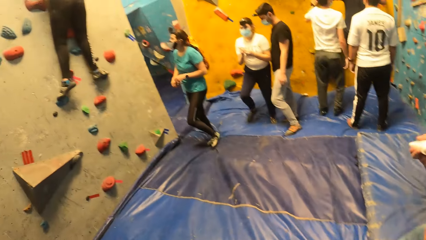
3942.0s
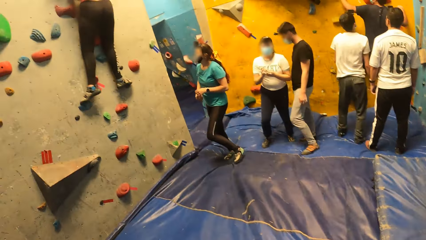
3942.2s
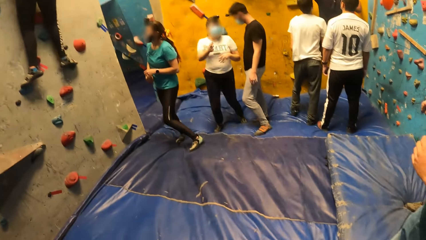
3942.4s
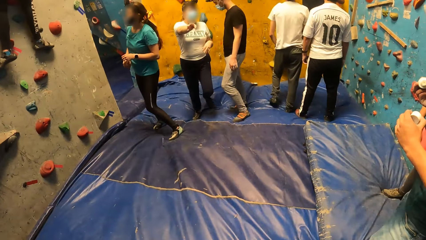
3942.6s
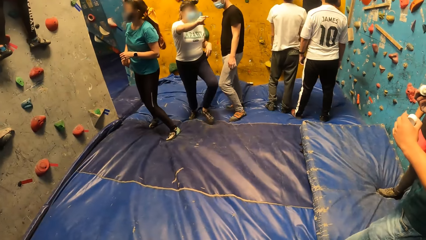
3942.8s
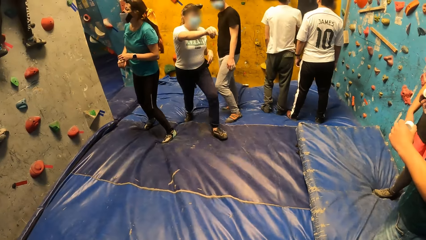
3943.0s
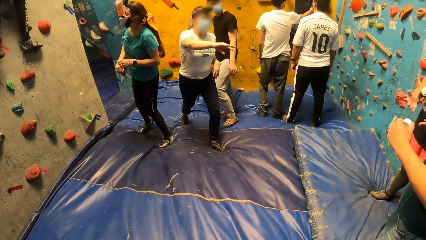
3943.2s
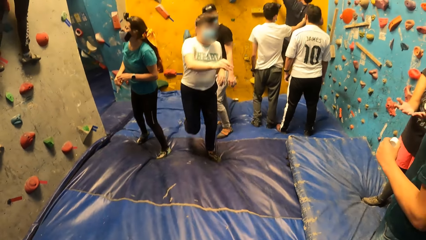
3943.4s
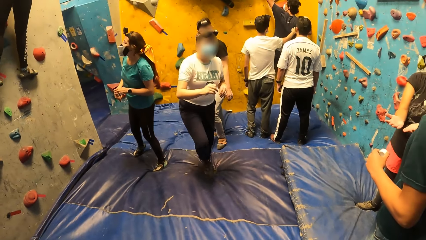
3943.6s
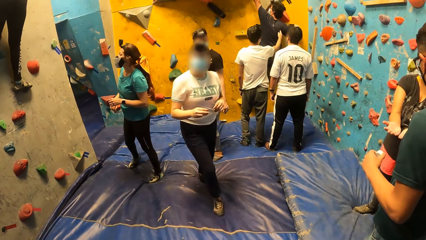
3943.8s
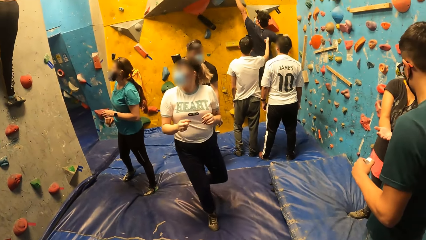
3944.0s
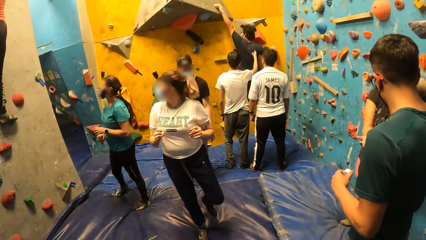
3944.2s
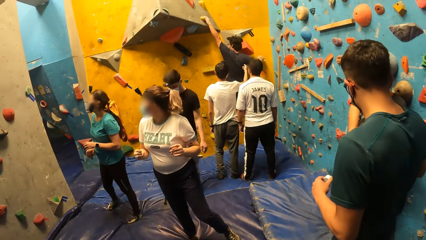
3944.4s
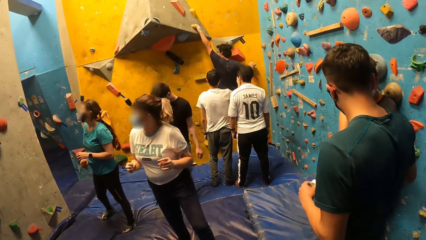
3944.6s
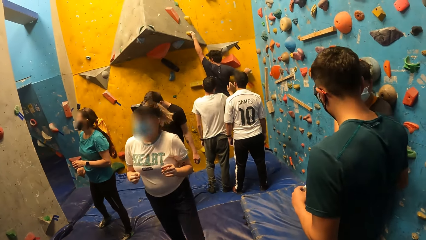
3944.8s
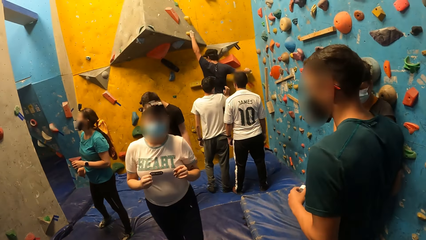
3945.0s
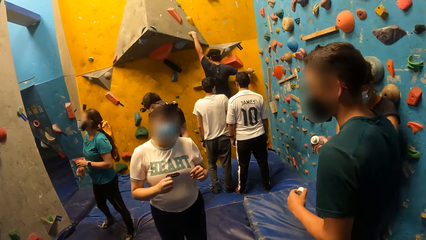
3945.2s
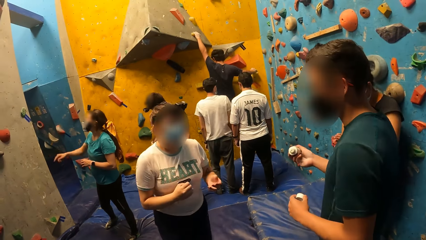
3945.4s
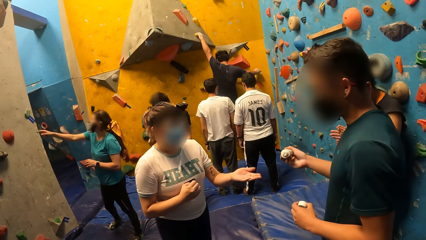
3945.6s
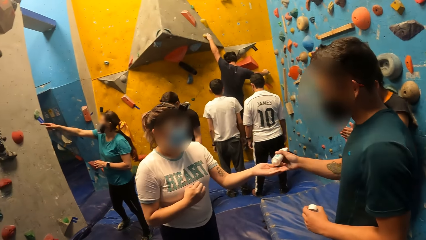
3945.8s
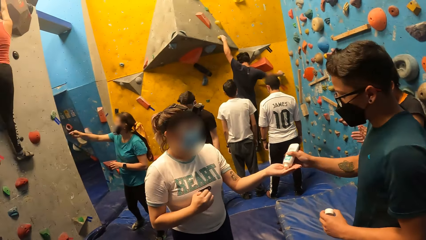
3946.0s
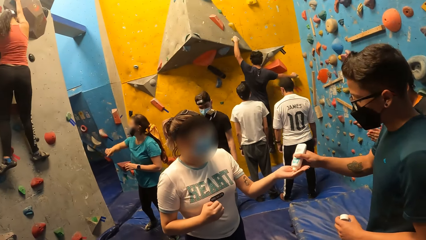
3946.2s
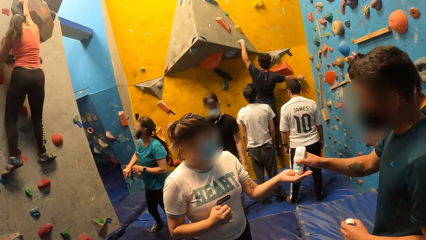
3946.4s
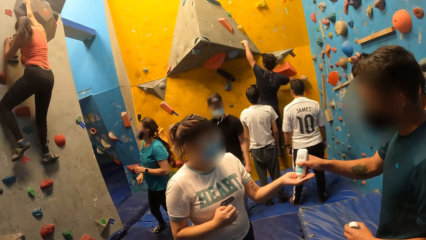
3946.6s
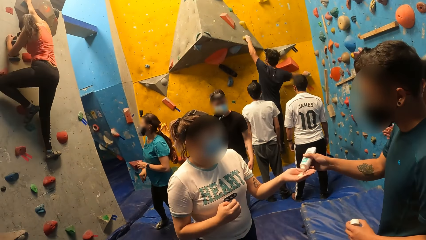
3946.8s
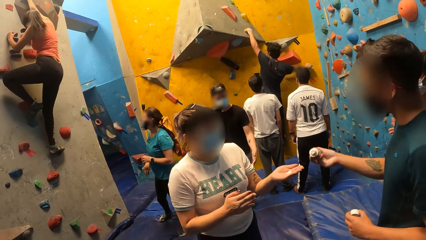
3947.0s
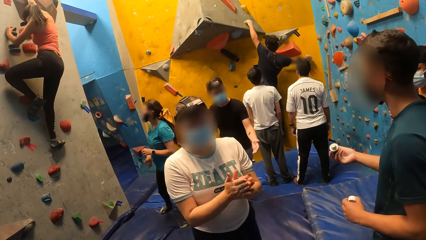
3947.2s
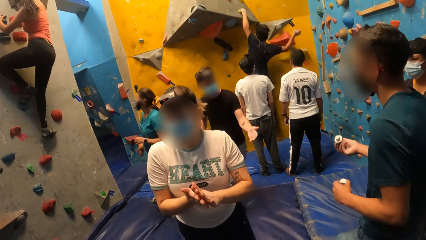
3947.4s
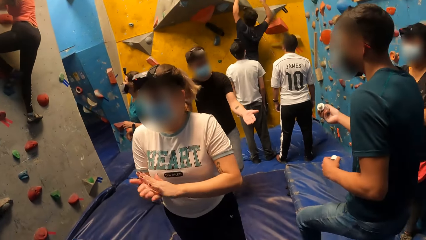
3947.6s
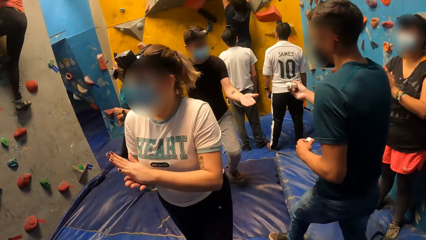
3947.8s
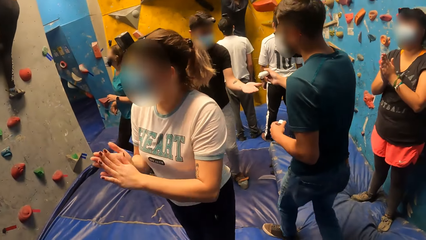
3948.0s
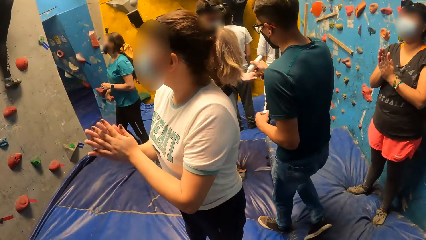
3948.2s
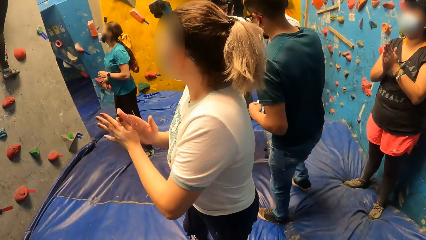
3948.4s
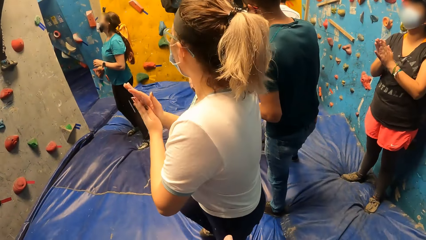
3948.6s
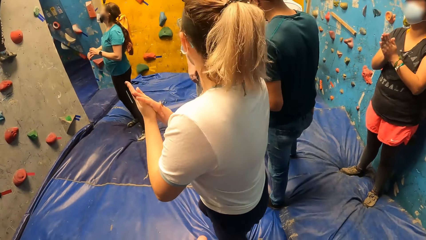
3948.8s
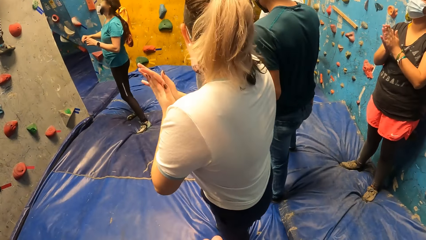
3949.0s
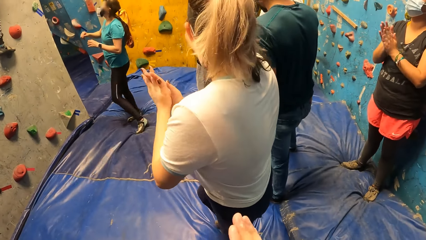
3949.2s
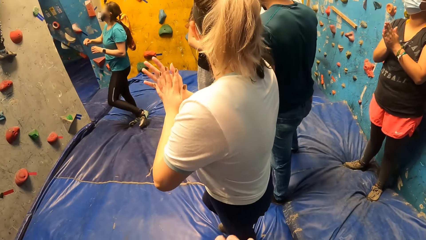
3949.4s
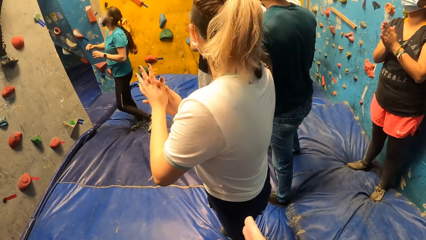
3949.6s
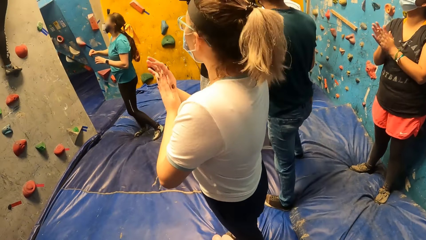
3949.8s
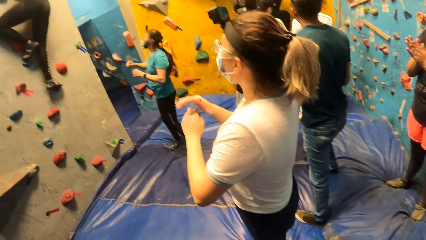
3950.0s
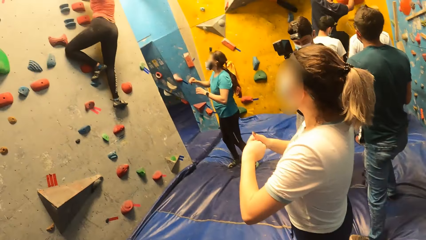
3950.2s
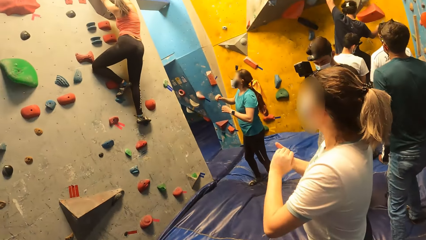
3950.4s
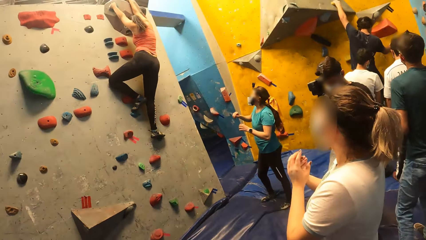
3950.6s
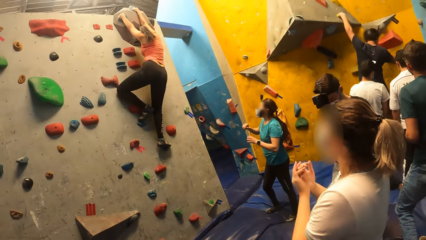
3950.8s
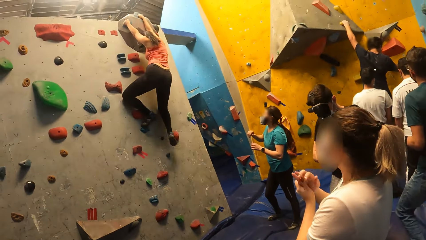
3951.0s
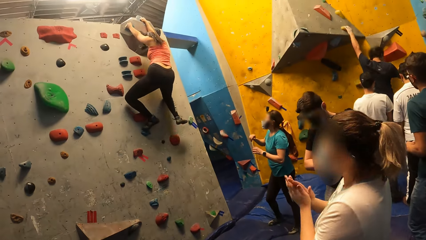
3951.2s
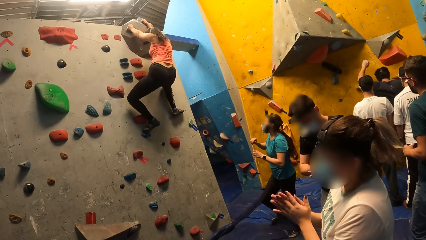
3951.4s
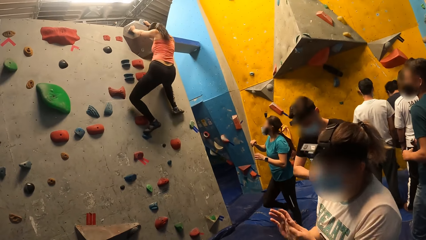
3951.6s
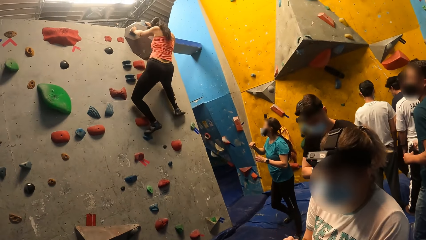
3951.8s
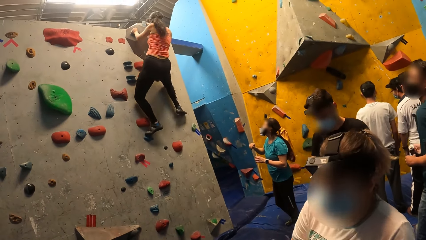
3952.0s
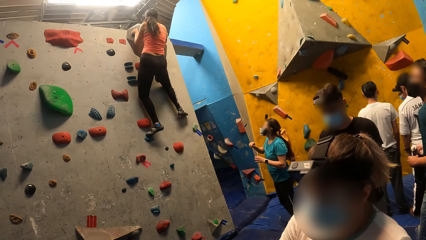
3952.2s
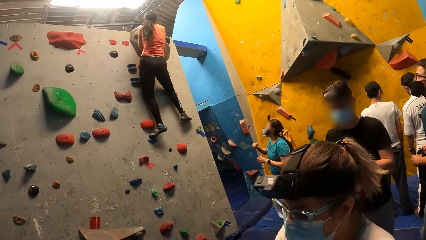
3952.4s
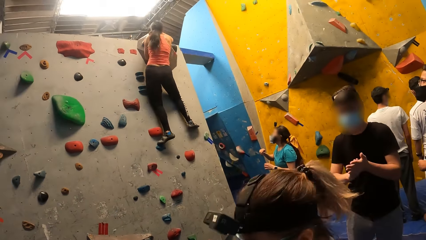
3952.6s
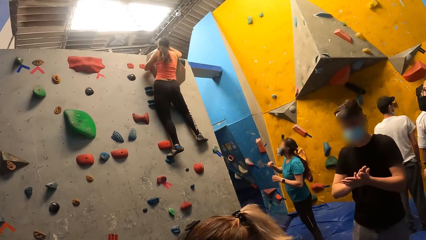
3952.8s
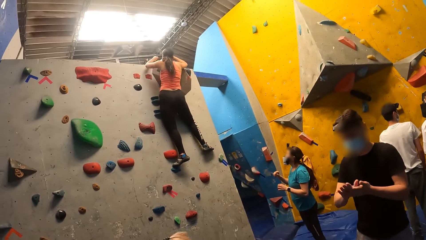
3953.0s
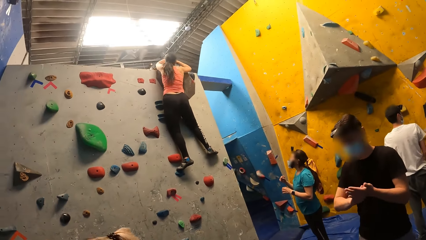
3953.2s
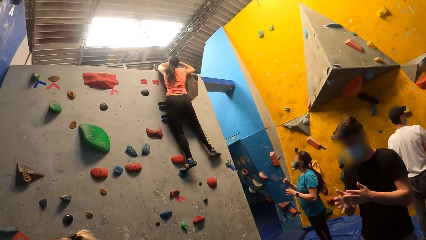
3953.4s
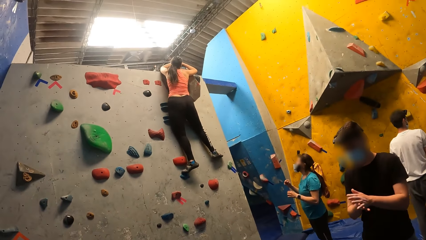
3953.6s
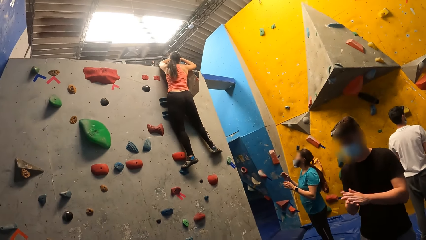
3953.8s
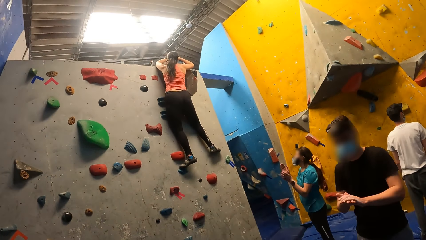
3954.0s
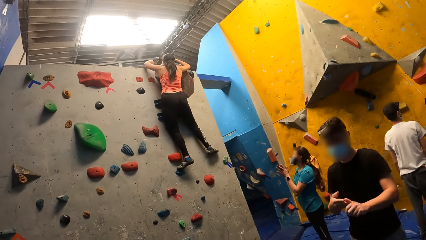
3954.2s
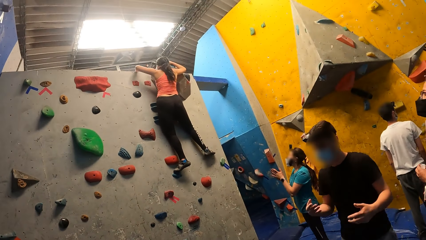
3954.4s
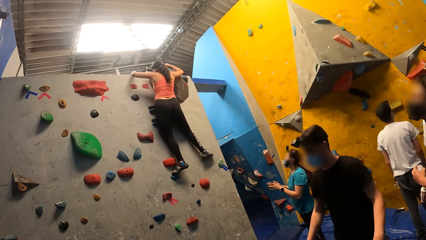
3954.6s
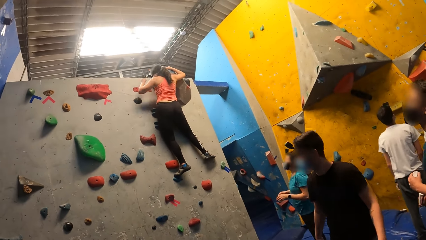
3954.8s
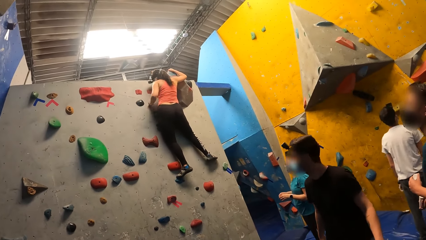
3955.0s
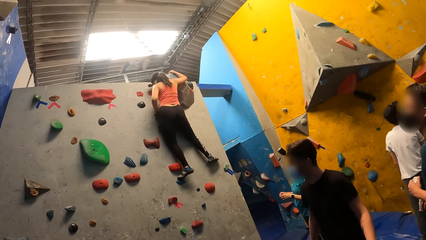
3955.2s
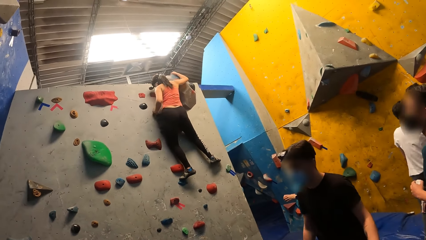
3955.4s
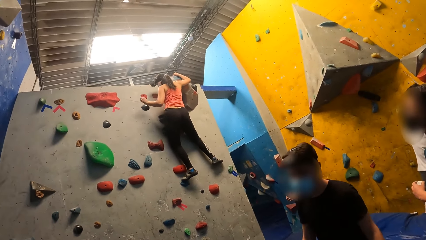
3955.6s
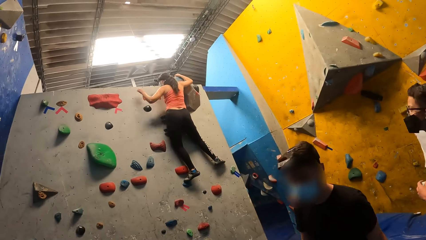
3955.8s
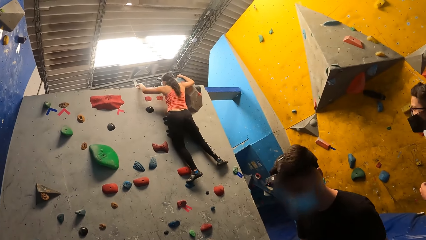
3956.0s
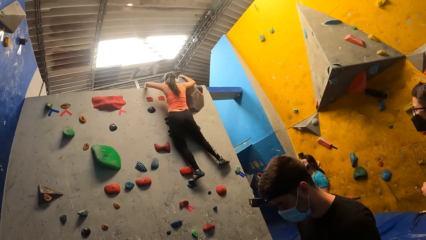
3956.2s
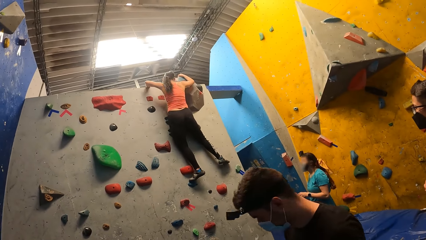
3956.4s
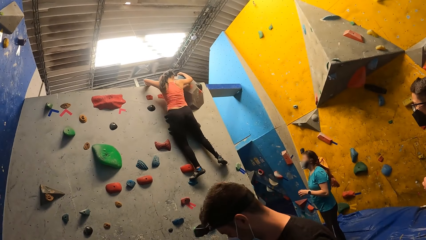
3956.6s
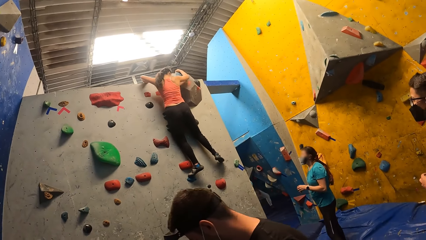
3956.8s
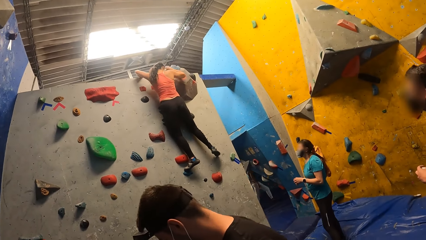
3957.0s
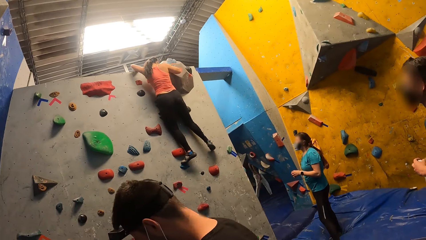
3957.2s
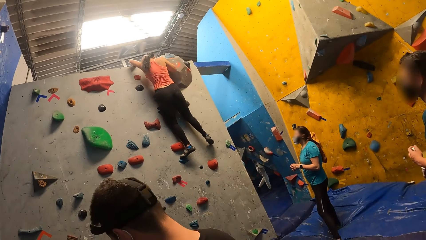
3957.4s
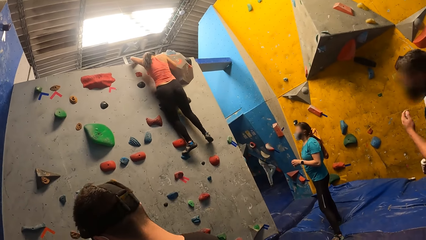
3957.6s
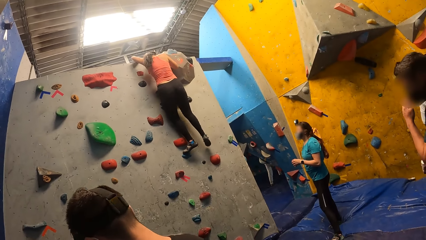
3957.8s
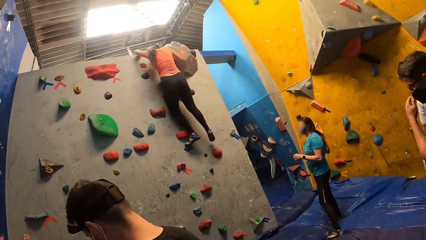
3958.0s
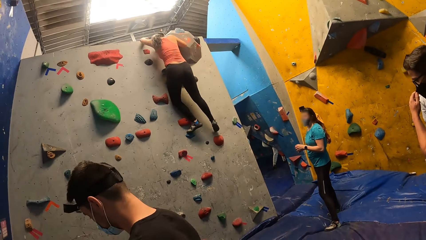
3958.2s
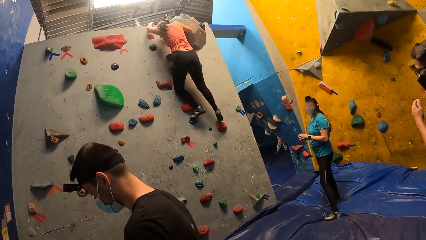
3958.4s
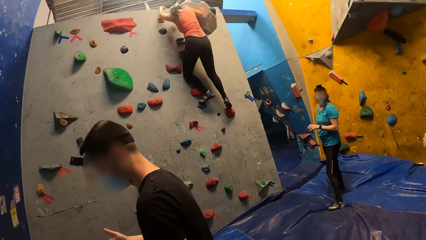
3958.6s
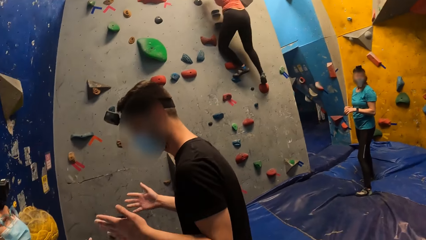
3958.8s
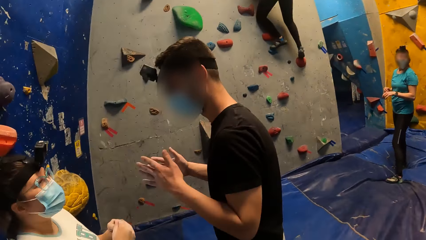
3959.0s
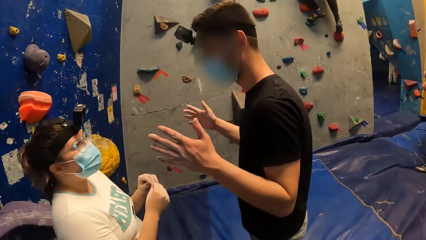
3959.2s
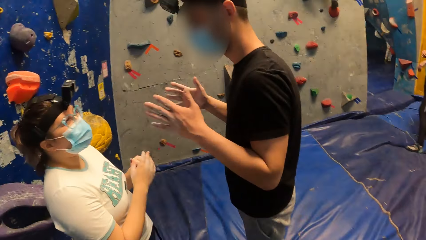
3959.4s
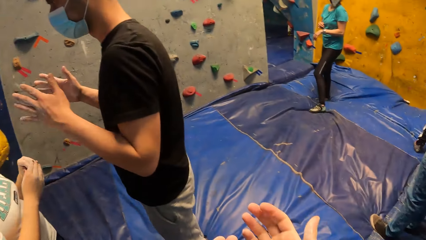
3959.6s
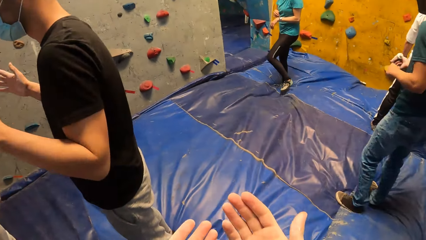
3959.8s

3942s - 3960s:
The man pulls something from the camera wearer. A woman climbs the climbing board. The man puts climbing salve in another woman's hands from the tube of climbing salve in his right hand. The second woman rubs her hands together. The man puts the climbing salve in a third woman's left hand from the tube of climbing salve in his right hand. The third woman rubs her hands together. The man puts the climbing salve in another man's left hand from the tube of climbing salve in his right hand. The other man rubs his hands together. A third man comes down from the bouldering wall. The first woman descends the climbing board.
